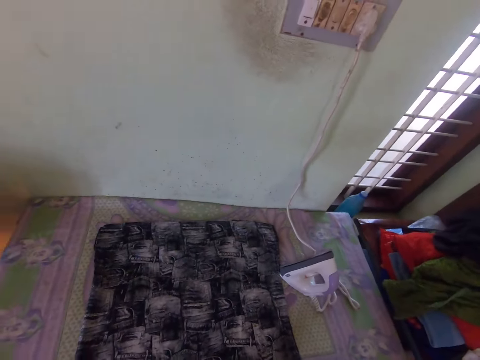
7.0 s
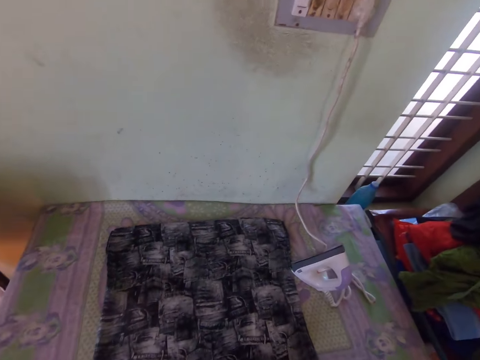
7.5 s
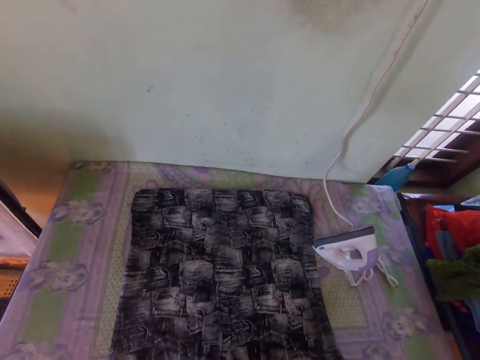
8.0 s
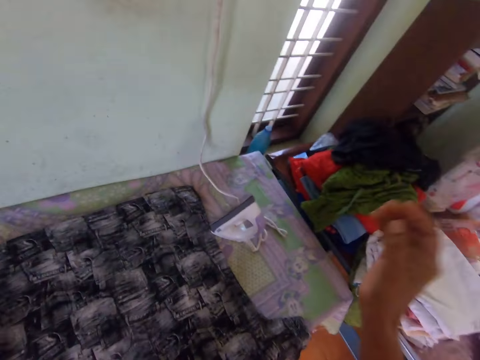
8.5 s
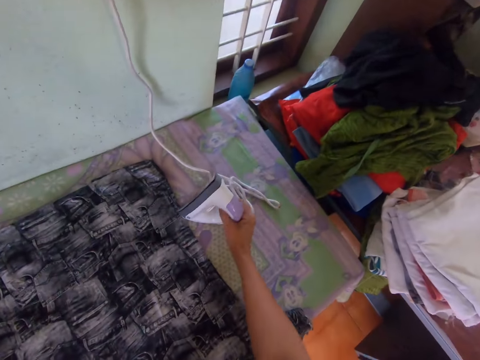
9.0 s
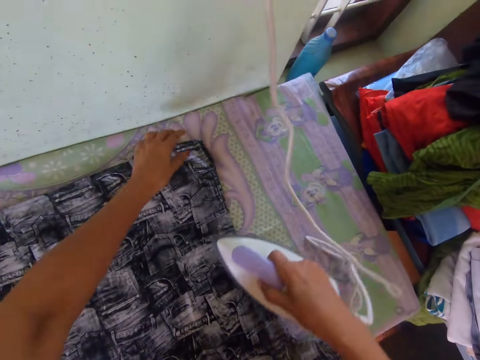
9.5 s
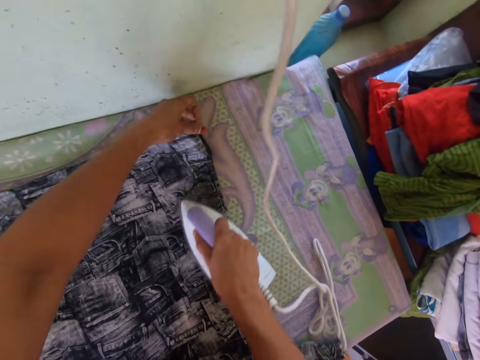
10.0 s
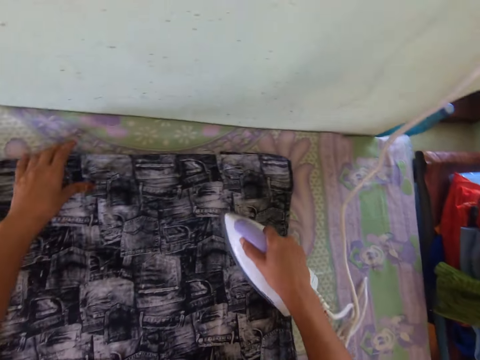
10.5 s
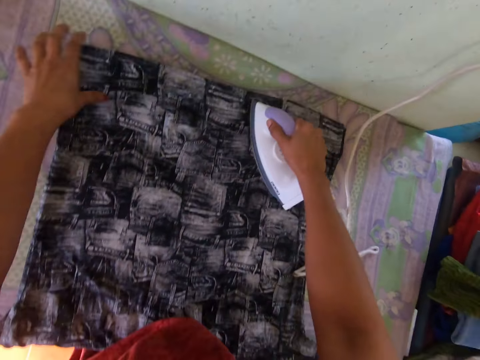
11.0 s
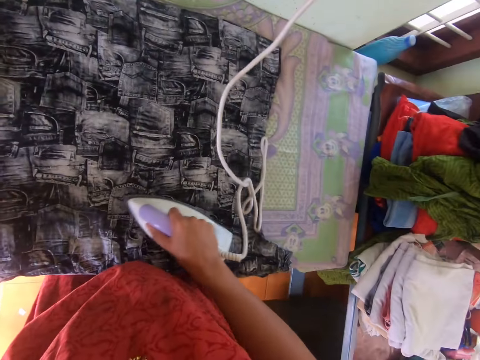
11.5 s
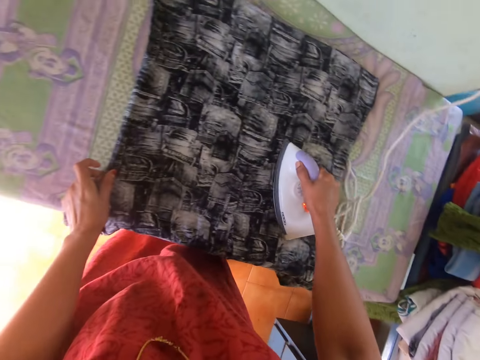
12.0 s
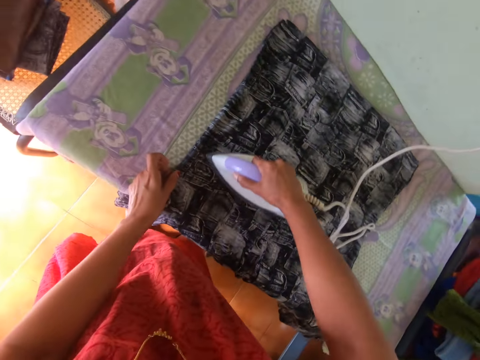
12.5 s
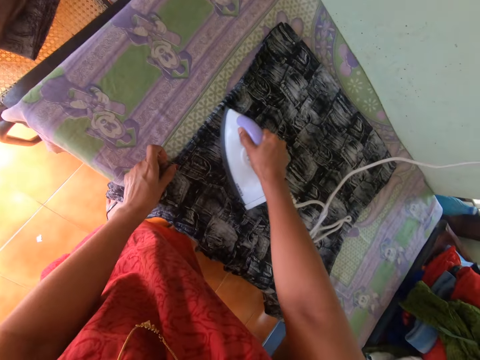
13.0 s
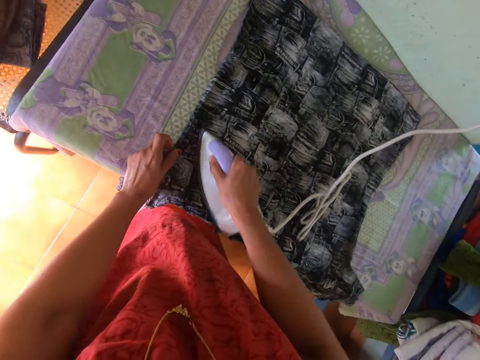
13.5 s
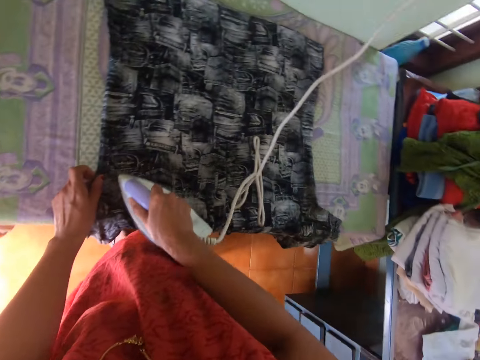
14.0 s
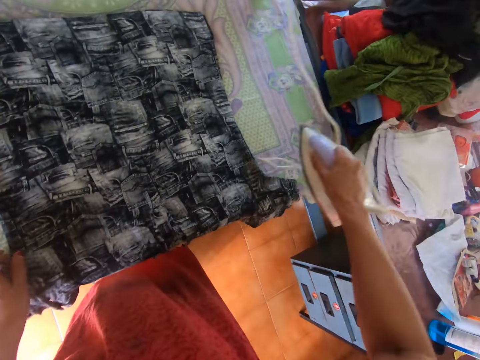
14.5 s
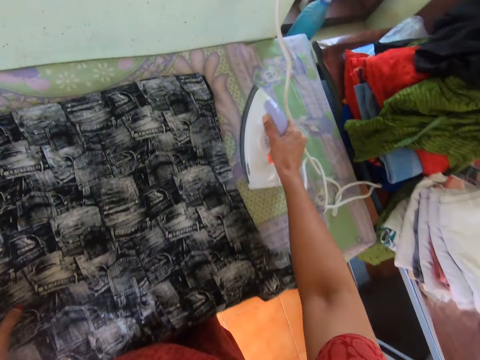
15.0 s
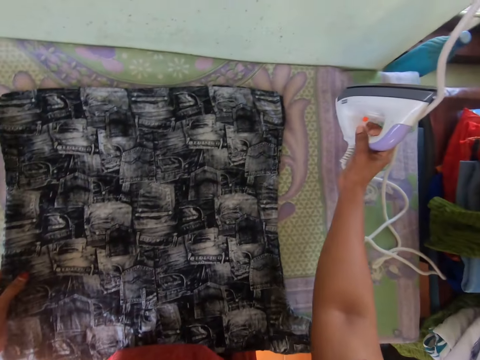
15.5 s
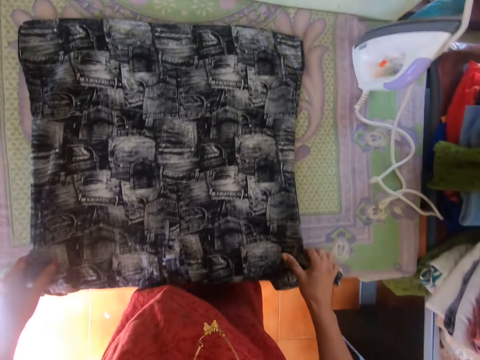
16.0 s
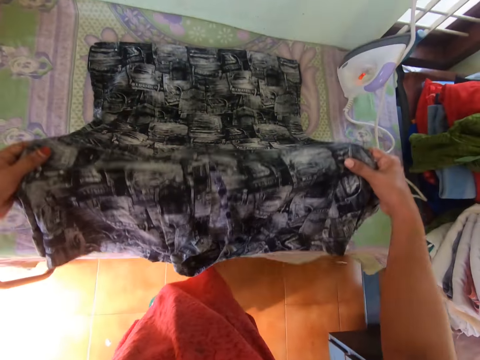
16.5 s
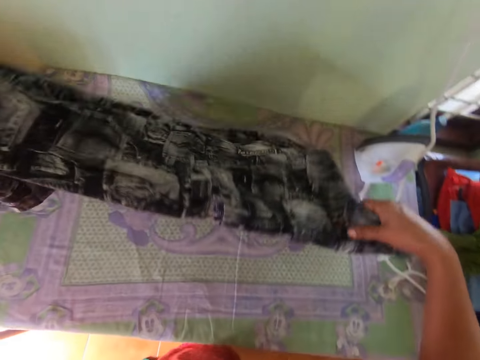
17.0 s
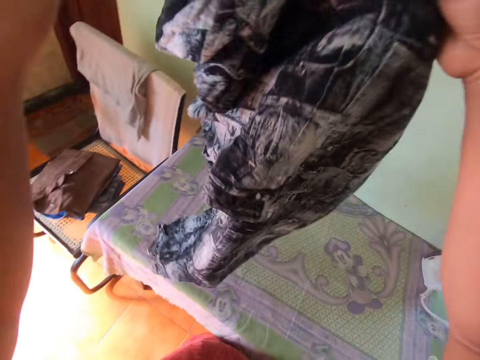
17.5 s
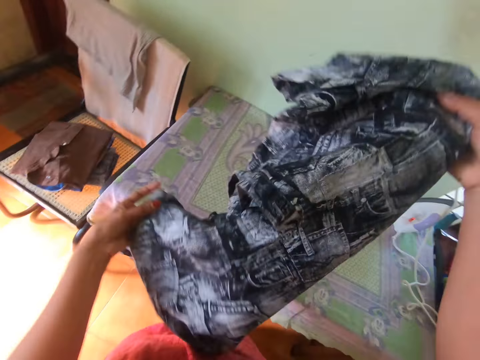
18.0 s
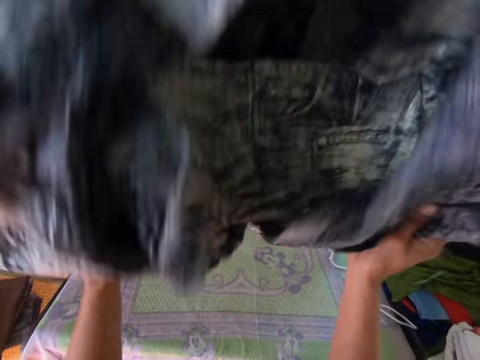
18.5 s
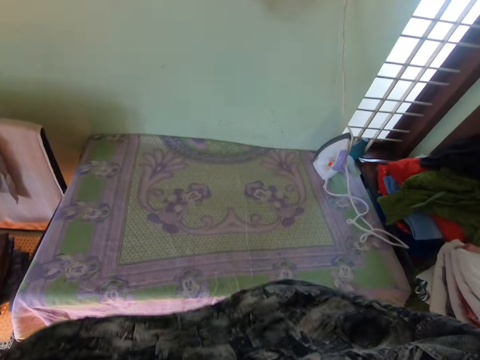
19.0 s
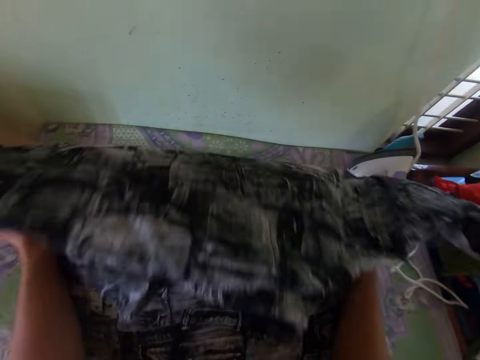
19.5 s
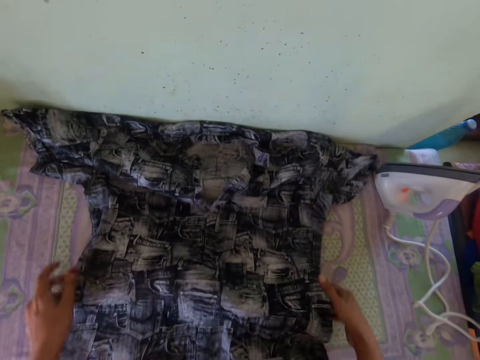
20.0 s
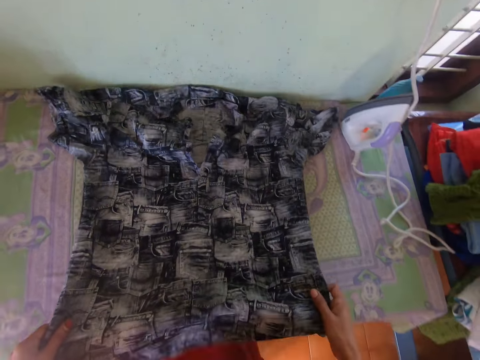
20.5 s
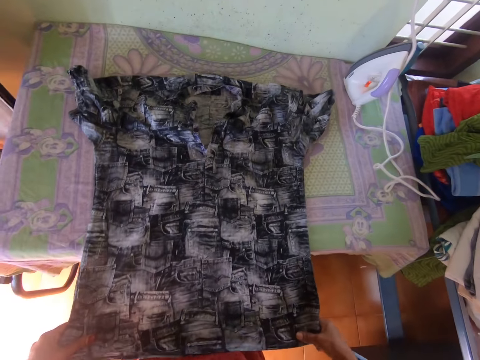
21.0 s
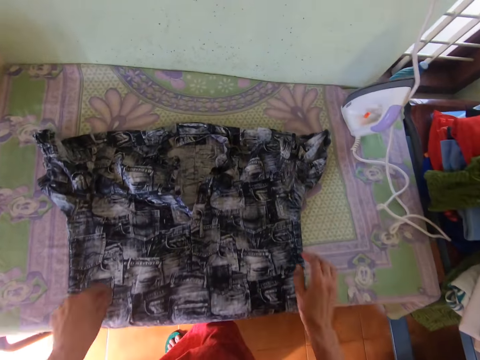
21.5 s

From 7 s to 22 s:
The camera wearer picks the iron box on the table. They iron the shirt with the iron box on the table. They put the iron box on the table. They take the shirt from the table. They turn the shirt. They spread the shirt on the table. They hold the shirt on the table.

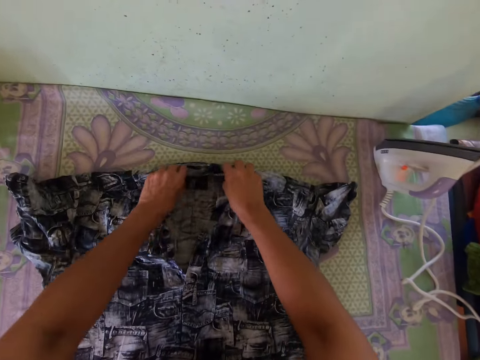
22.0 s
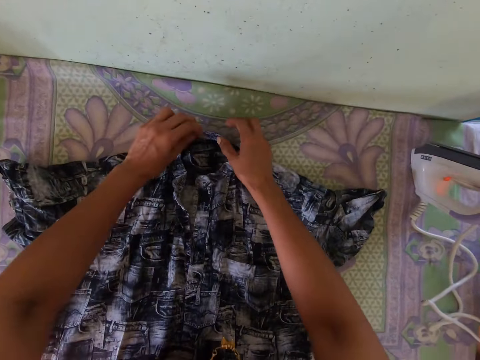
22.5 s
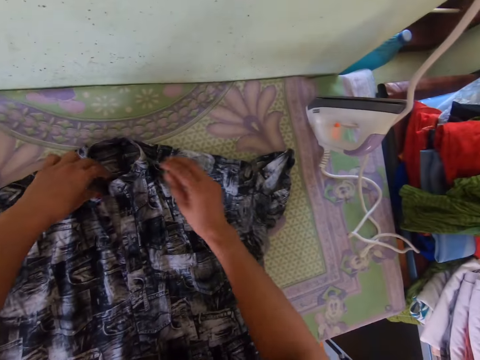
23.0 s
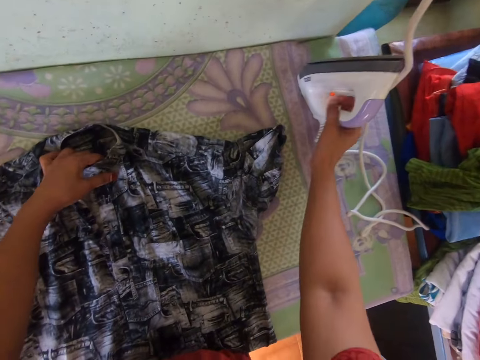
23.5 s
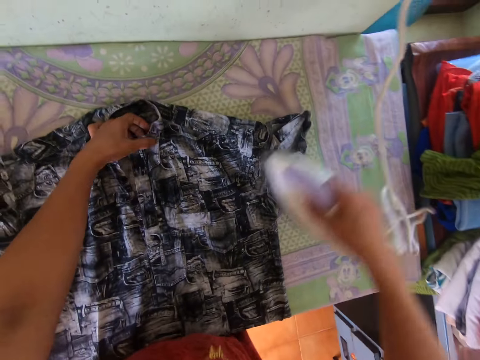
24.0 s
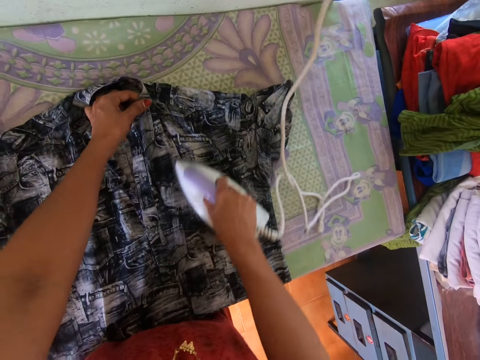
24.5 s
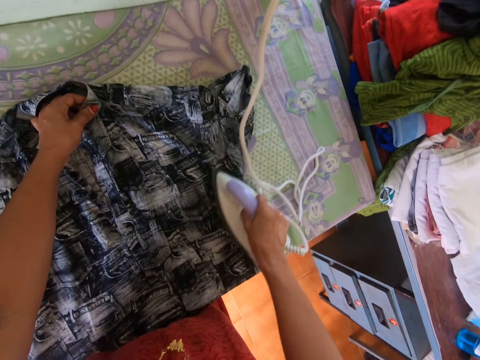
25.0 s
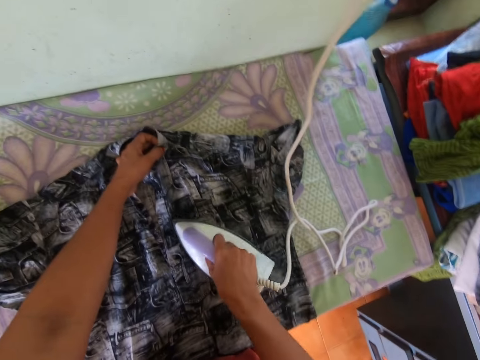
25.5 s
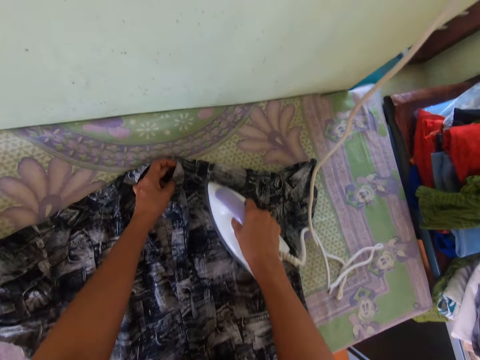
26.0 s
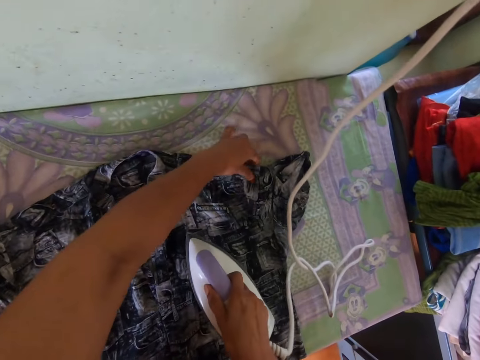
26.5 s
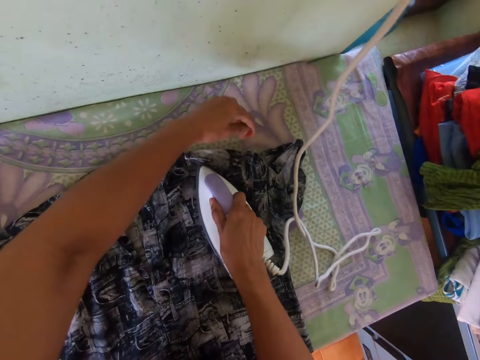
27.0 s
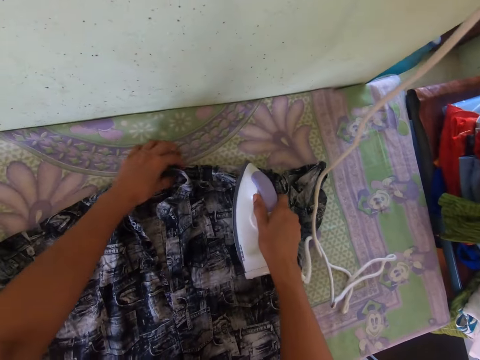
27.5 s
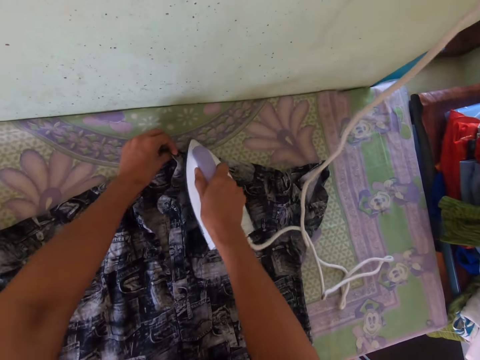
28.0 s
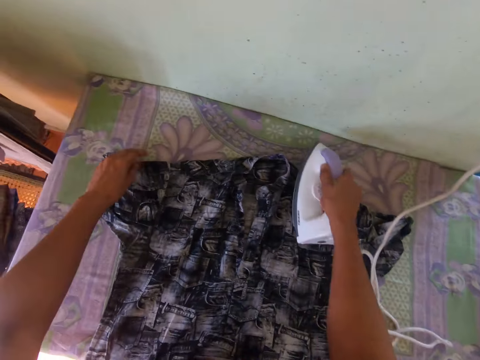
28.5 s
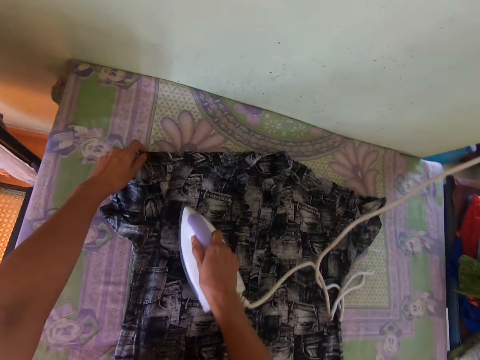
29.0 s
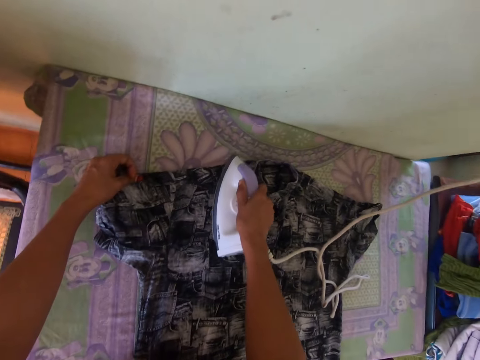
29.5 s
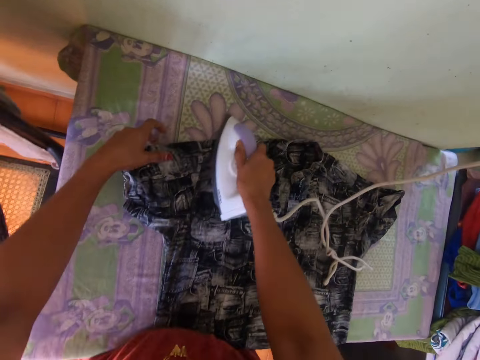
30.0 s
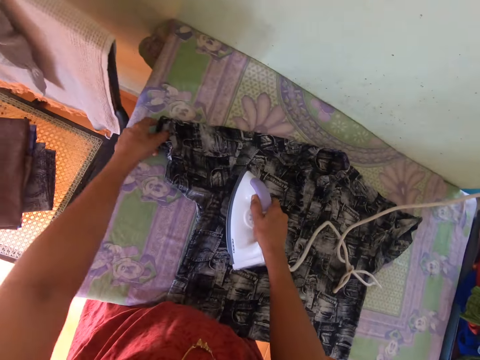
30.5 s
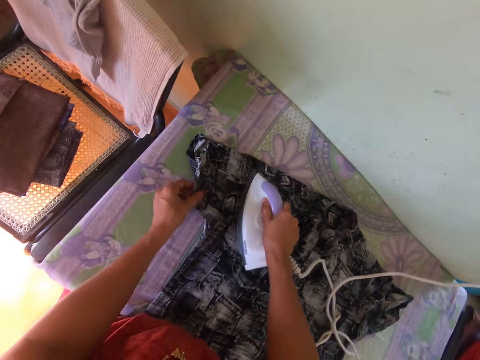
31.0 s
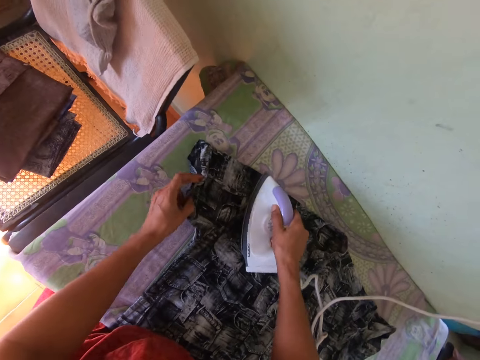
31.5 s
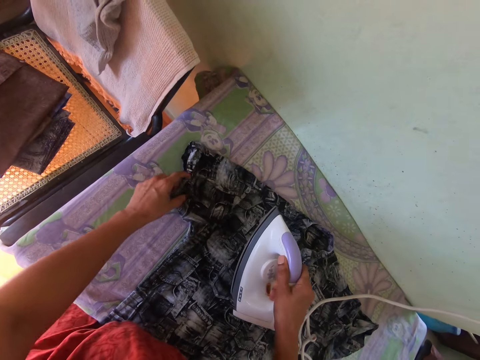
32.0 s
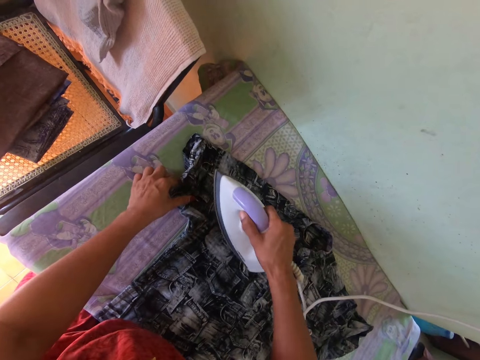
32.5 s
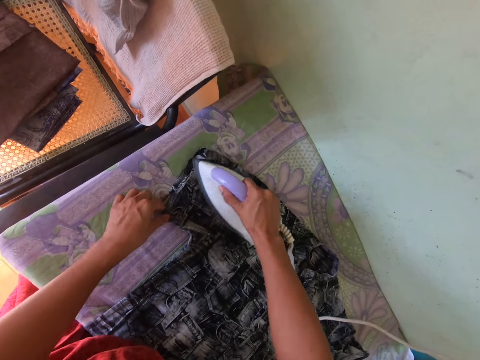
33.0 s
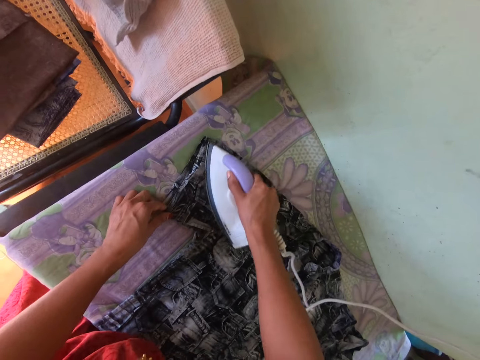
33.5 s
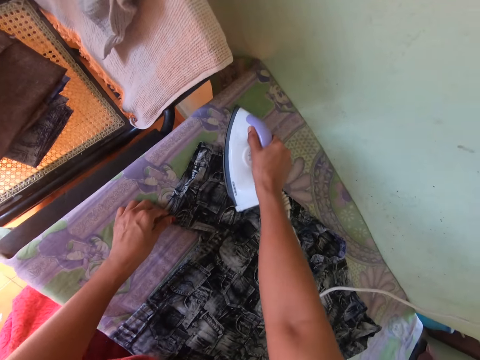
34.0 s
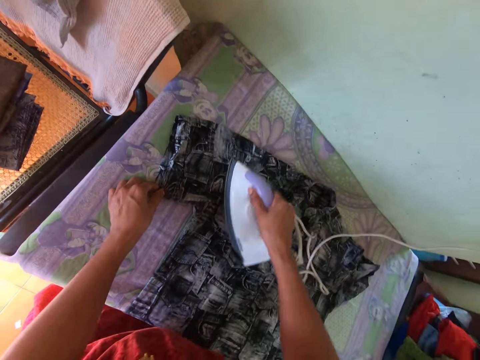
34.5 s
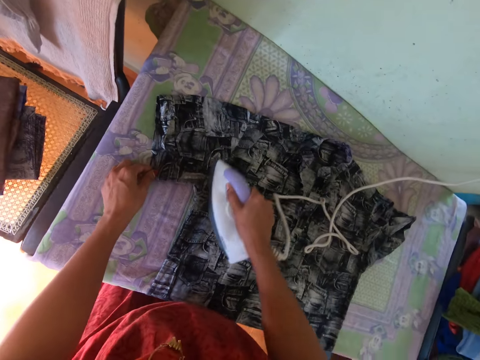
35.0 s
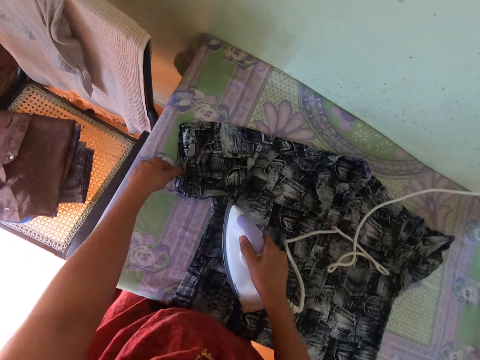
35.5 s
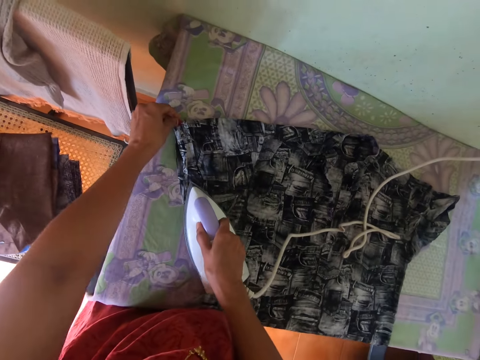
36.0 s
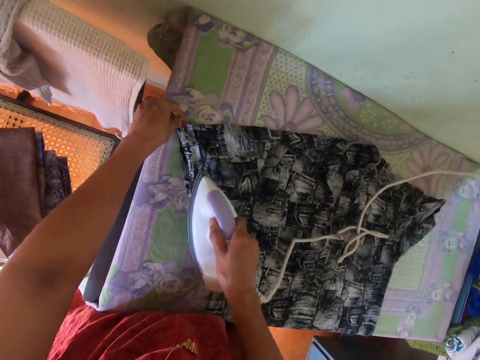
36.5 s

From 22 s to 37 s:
The camera wearer adjusts the shirt. They pick the iron box on the table. They iron the shirt with the iron box on the table.
